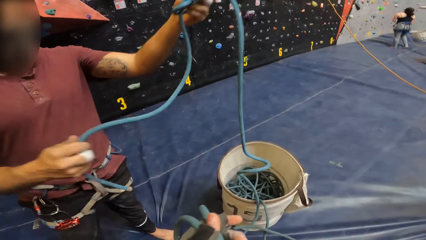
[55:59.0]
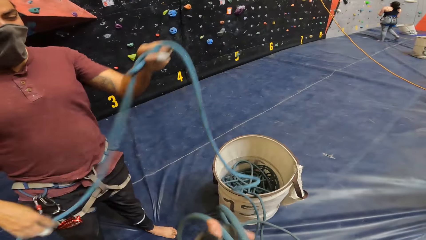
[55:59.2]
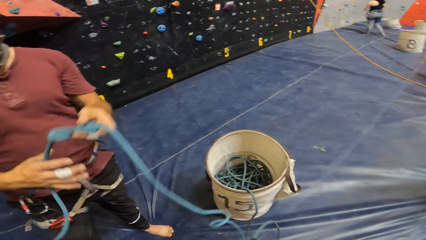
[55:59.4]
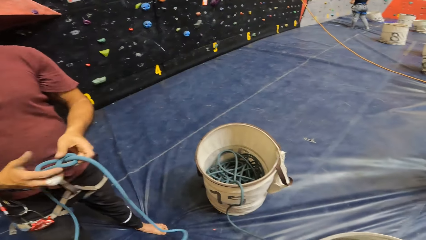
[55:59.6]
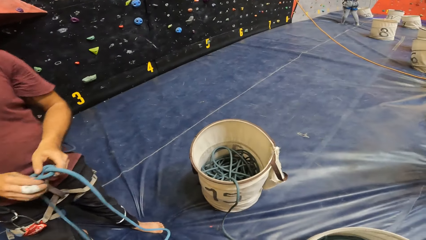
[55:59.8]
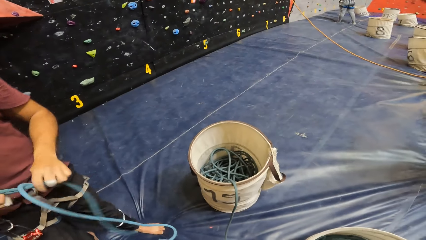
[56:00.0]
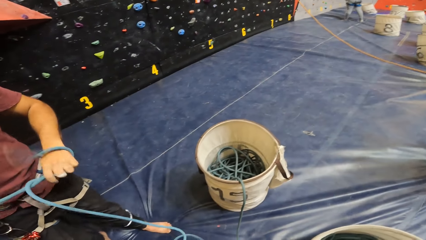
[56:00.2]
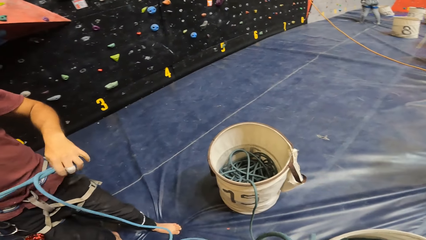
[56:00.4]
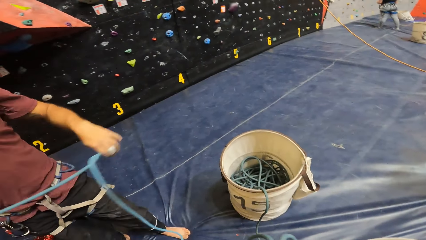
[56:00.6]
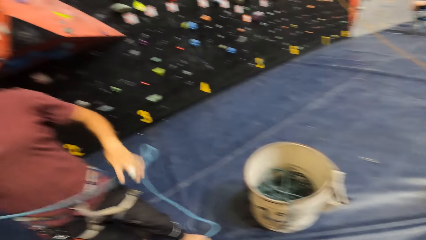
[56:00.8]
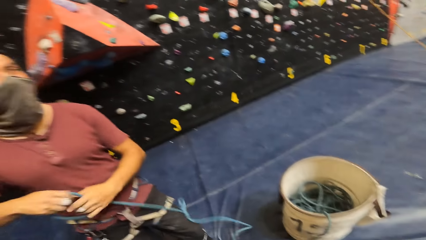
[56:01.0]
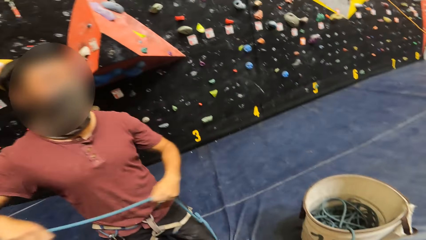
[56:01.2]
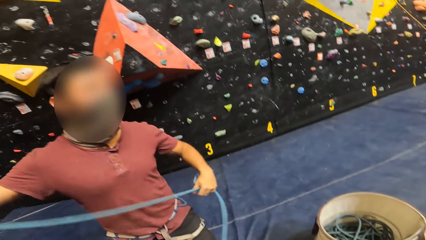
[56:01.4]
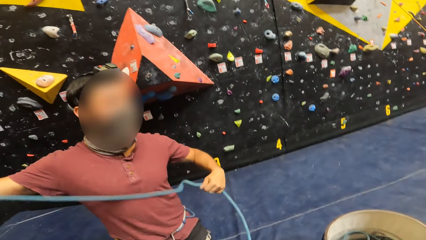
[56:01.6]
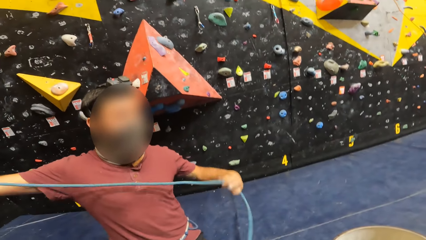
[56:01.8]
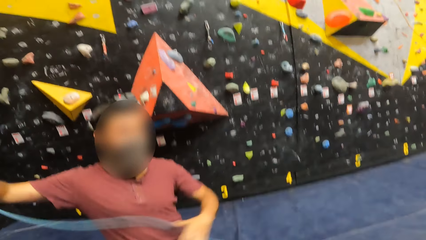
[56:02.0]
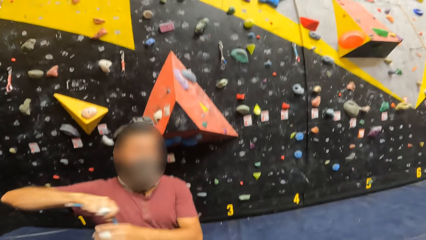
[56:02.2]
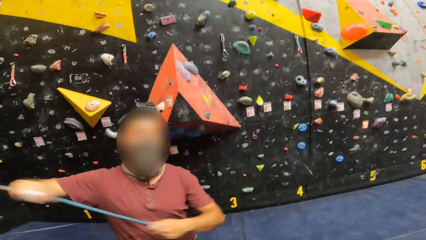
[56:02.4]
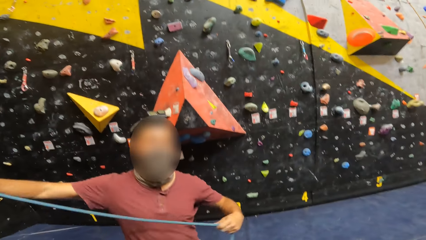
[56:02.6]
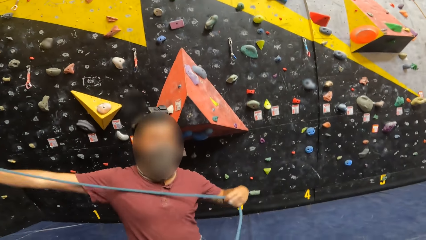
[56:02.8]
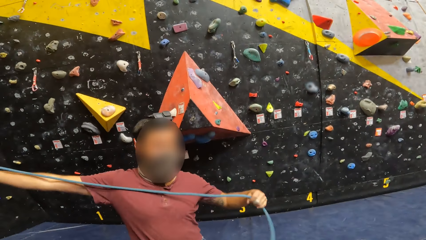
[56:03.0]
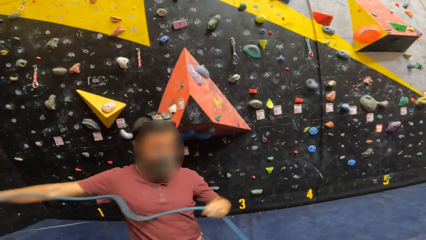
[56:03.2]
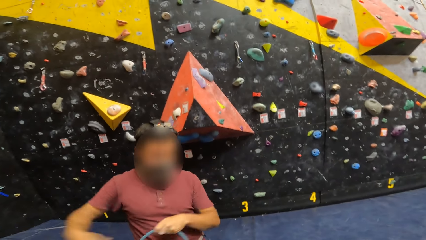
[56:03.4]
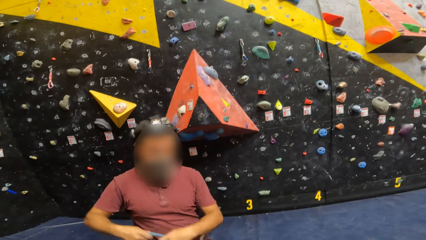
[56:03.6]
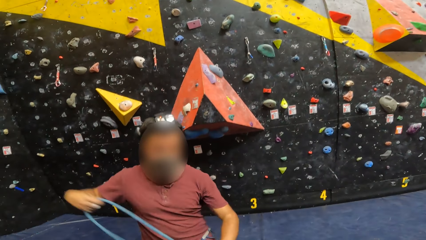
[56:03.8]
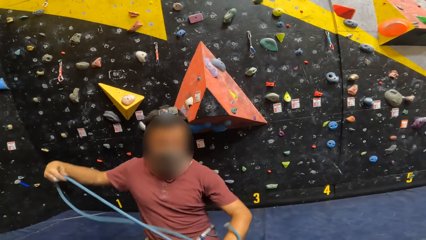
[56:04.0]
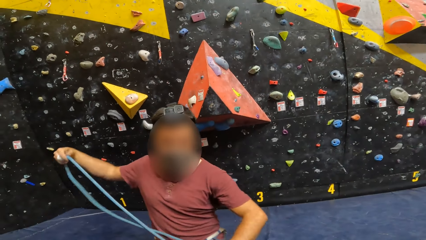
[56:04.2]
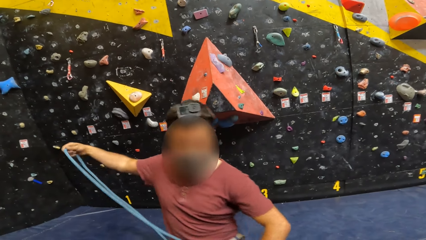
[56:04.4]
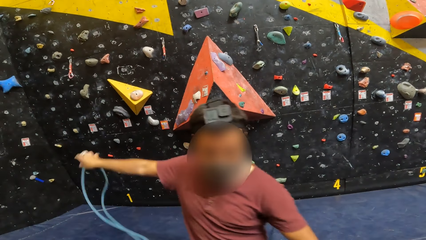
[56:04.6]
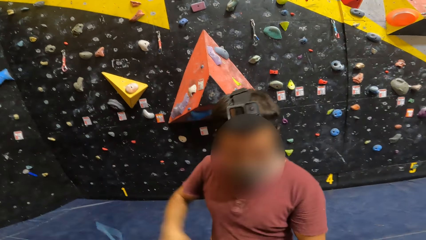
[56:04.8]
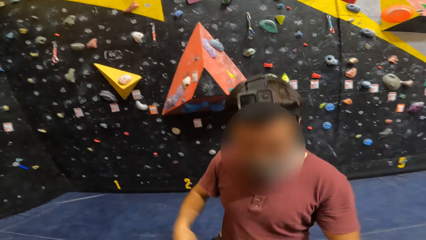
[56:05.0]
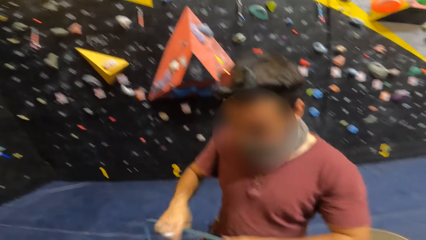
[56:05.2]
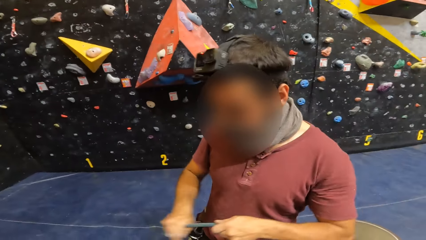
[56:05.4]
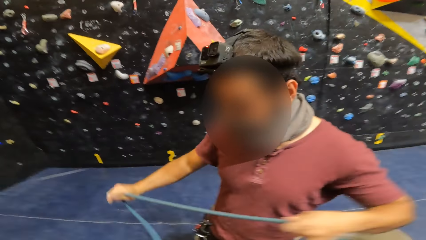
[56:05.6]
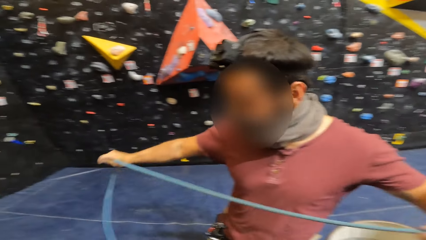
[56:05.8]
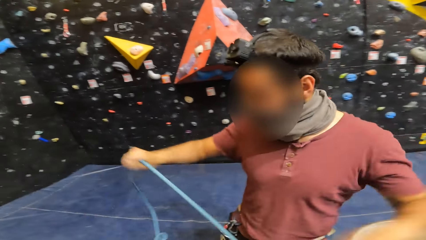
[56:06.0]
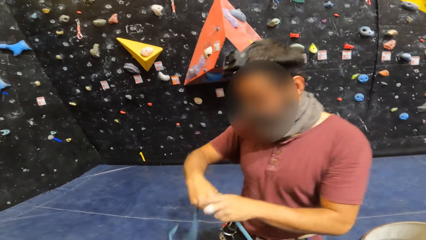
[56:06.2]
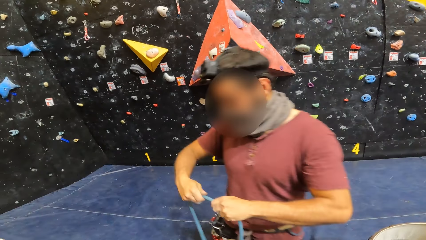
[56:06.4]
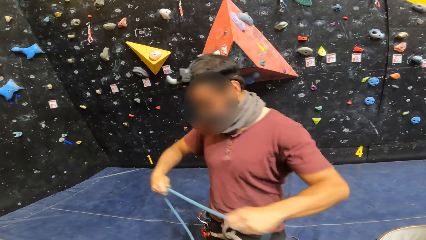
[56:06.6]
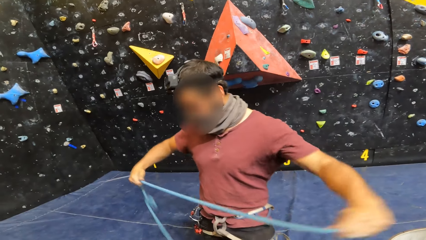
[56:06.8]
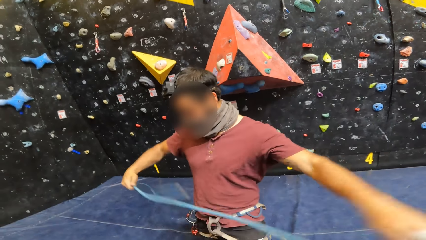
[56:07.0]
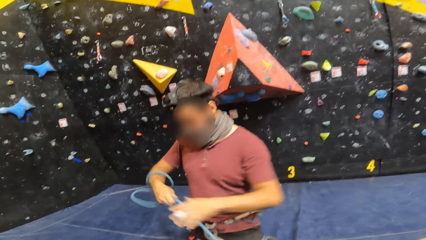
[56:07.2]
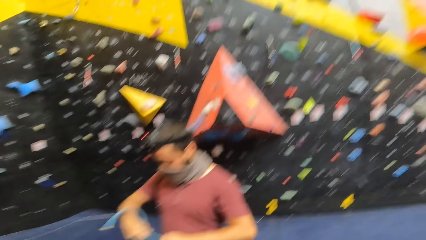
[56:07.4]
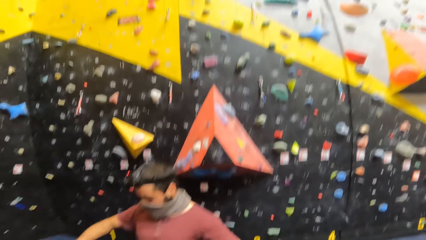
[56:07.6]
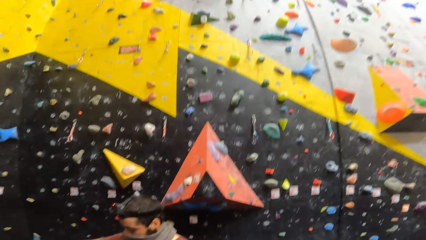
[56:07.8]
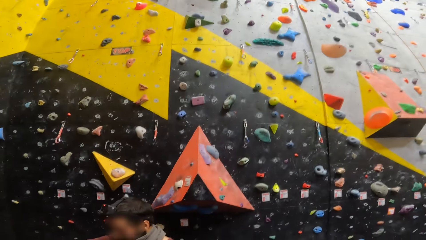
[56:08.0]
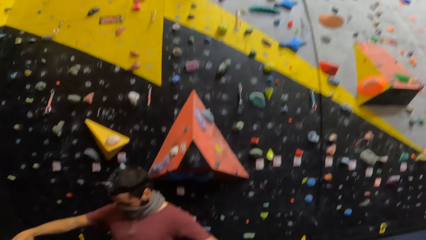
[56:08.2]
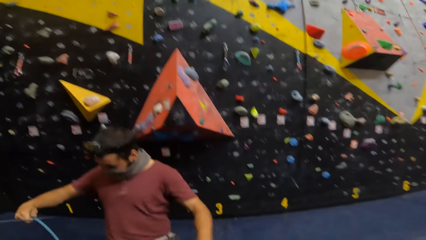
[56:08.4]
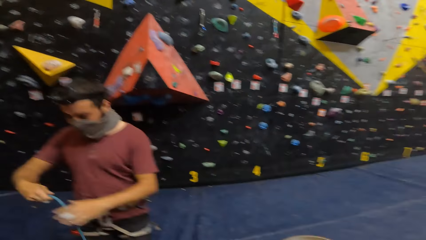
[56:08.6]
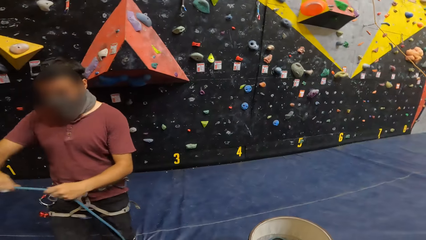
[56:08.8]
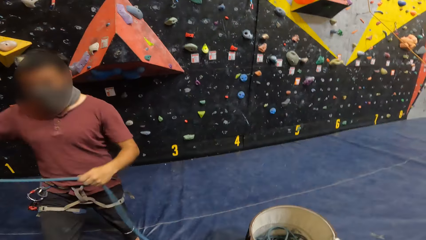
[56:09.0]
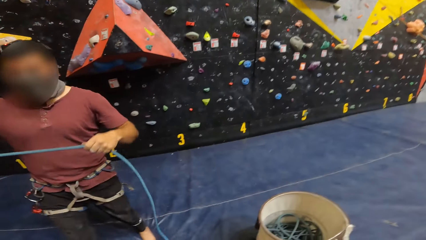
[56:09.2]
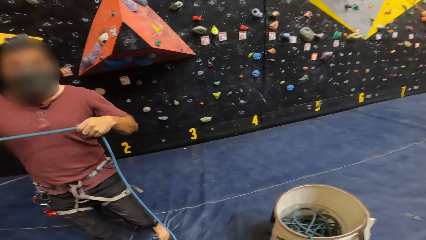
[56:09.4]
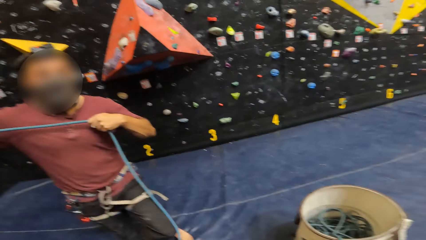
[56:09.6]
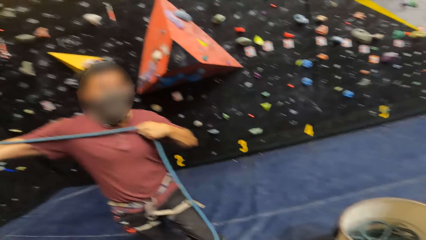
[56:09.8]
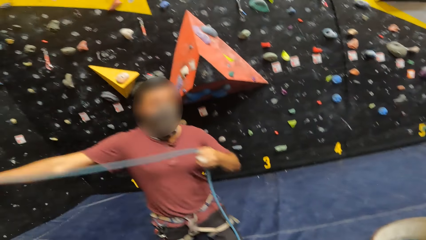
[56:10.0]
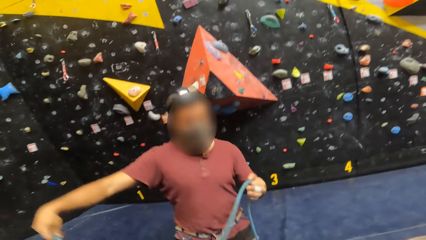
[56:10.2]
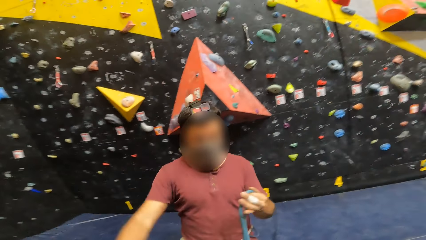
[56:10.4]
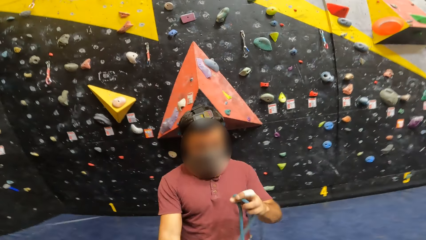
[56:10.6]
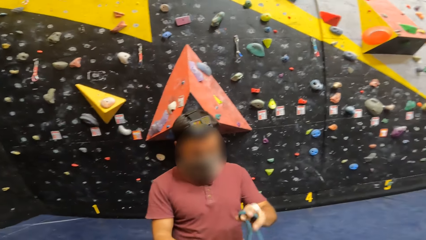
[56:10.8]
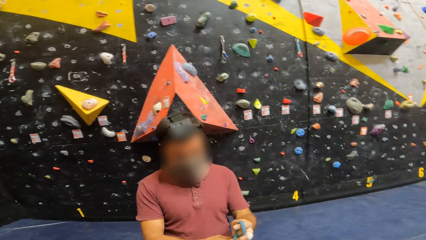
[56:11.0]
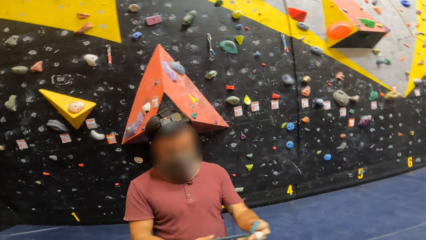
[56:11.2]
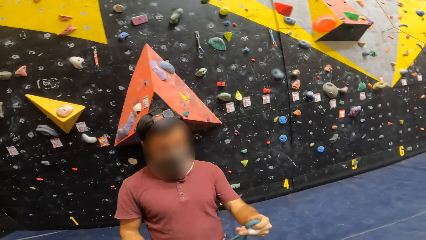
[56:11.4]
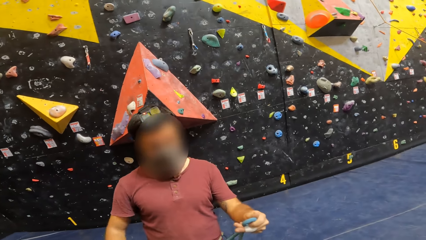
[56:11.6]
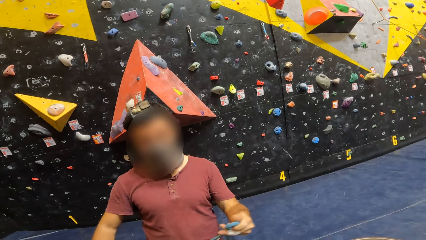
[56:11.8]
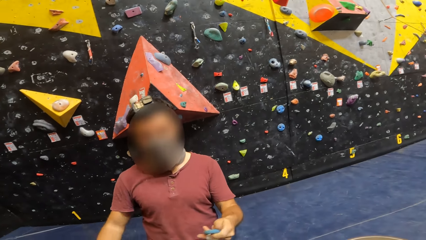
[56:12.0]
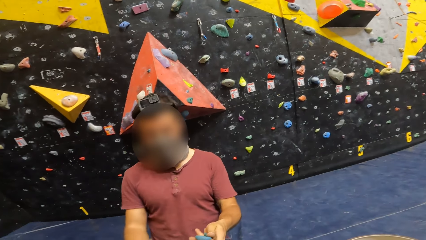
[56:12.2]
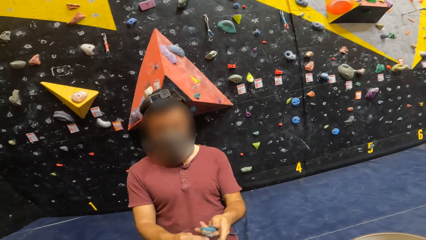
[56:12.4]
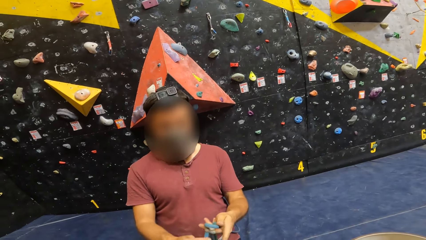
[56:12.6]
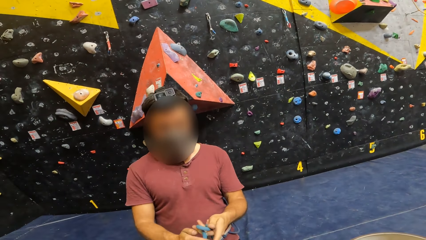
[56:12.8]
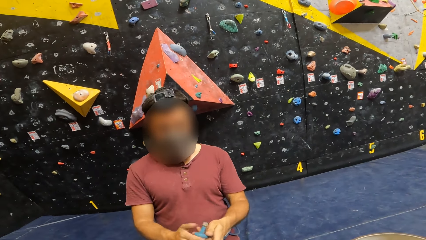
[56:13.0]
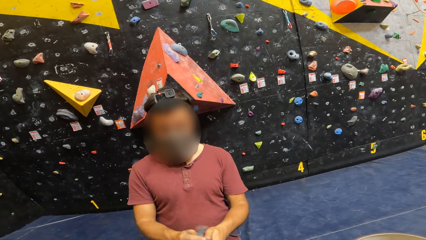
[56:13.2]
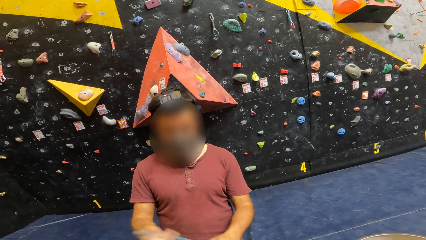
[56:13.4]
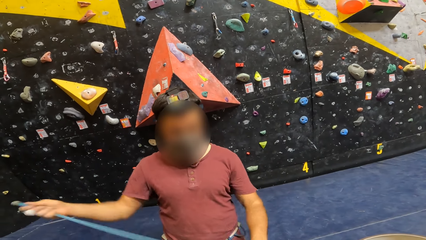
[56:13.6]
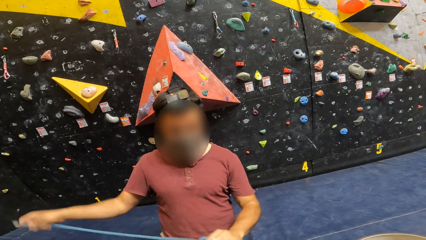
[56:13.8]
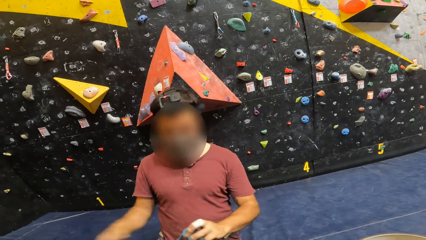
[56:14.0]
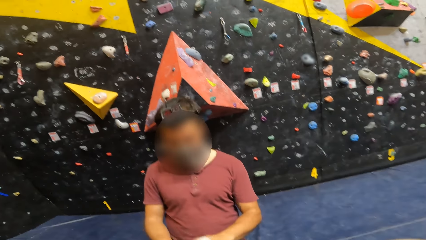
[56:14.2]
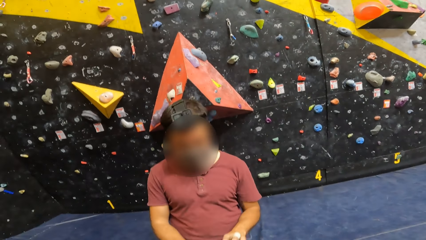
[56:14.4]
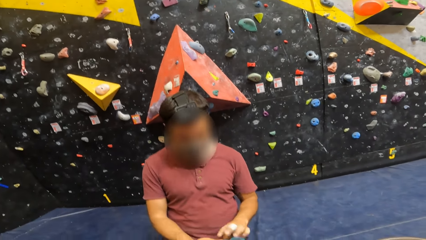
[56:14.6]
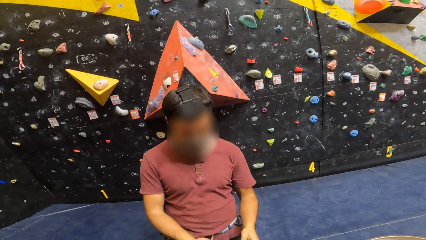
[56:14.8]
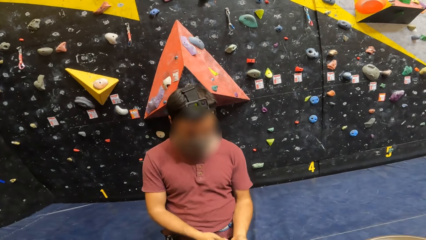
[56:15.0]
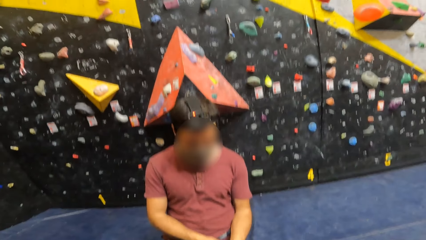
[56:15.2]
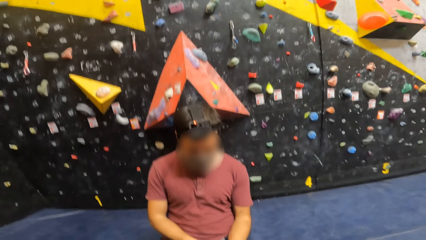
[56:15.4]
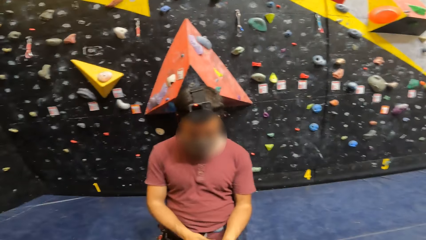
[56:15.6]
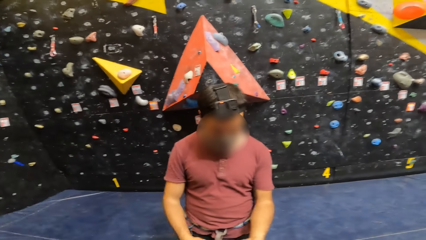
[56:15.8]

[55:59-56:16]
The camera wearer moves the hand. A man pulls the climbing rope. The camera wearer looks at the man.
